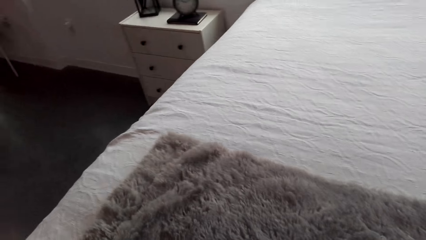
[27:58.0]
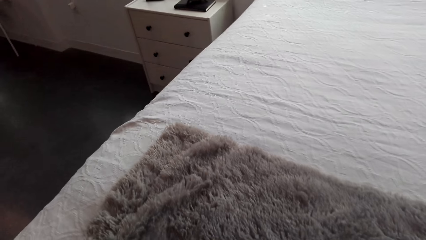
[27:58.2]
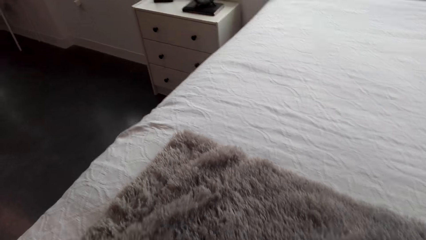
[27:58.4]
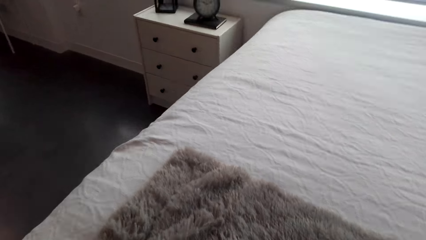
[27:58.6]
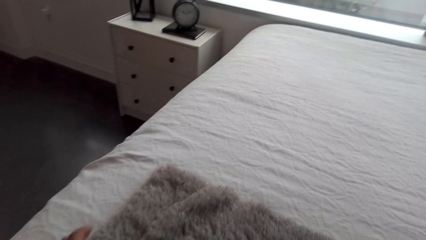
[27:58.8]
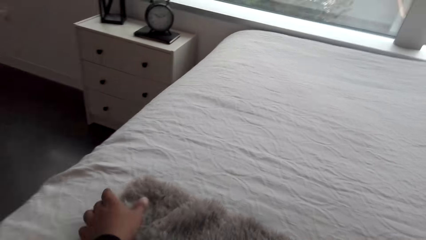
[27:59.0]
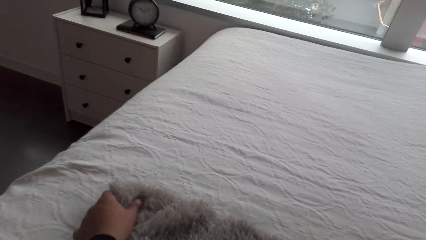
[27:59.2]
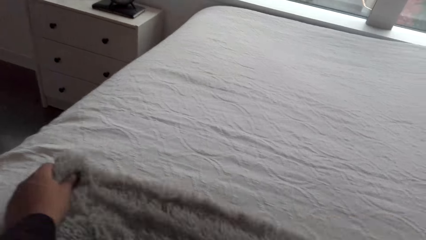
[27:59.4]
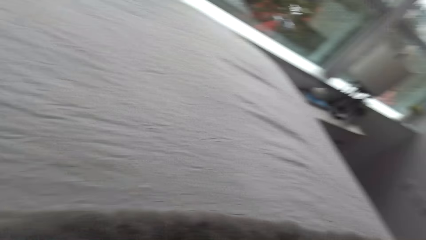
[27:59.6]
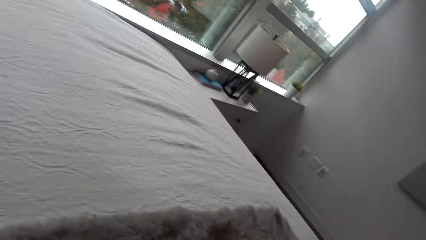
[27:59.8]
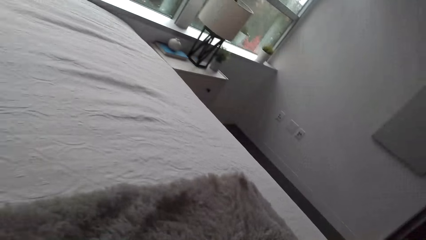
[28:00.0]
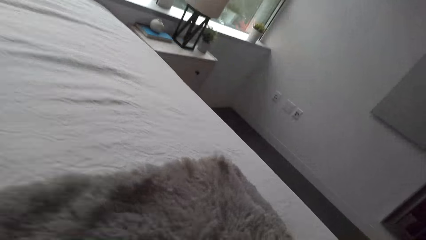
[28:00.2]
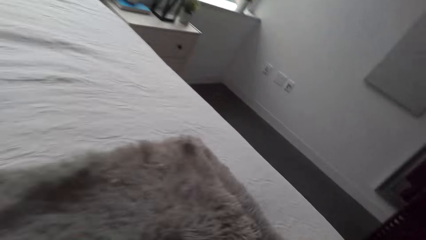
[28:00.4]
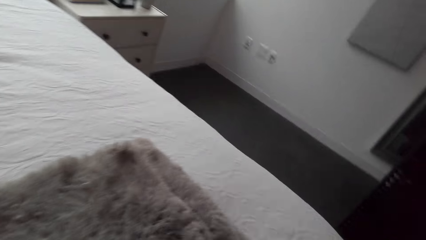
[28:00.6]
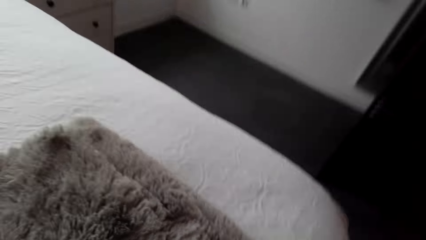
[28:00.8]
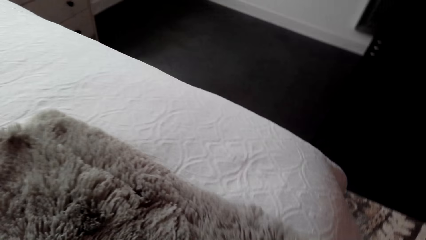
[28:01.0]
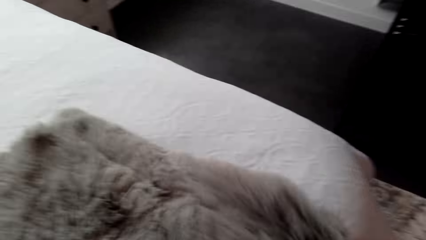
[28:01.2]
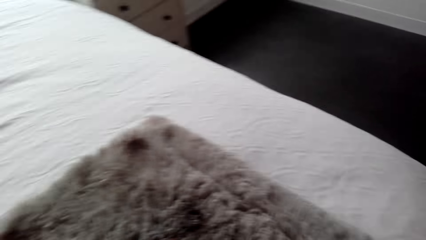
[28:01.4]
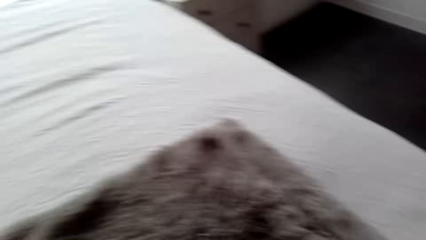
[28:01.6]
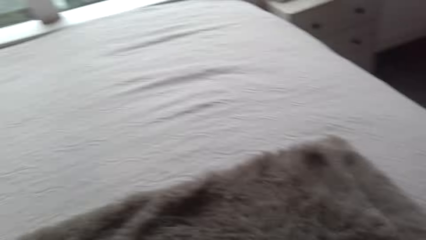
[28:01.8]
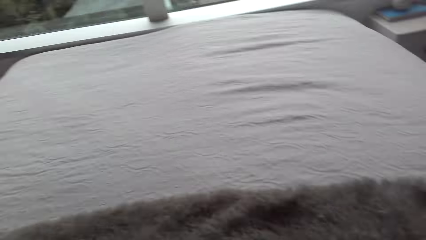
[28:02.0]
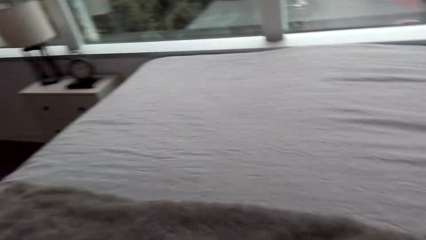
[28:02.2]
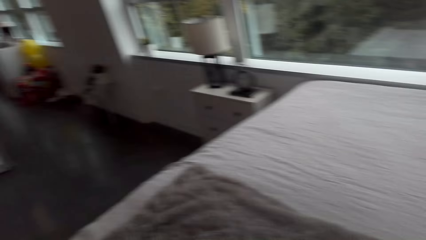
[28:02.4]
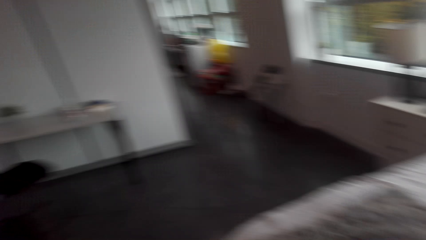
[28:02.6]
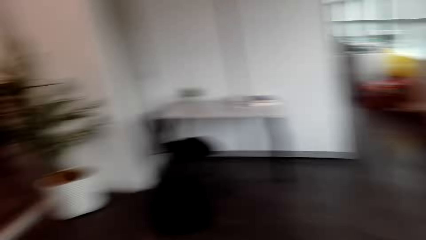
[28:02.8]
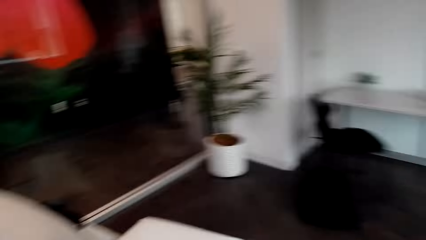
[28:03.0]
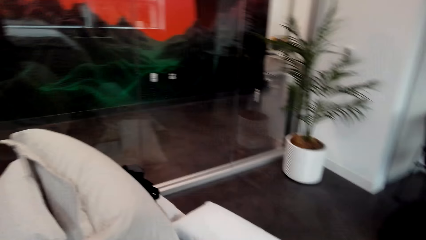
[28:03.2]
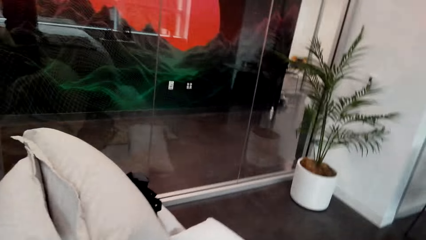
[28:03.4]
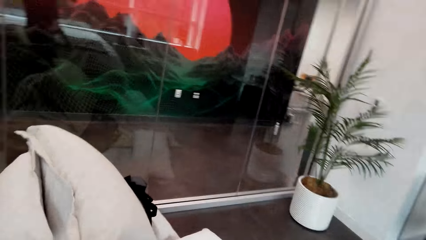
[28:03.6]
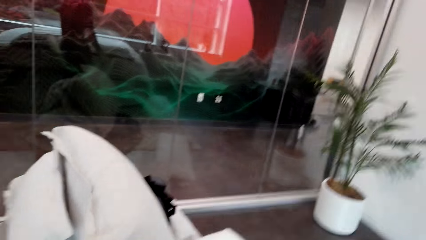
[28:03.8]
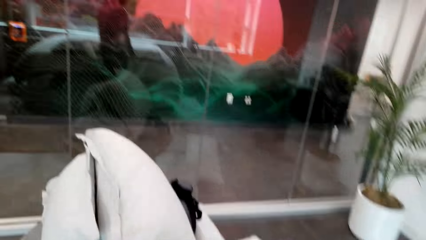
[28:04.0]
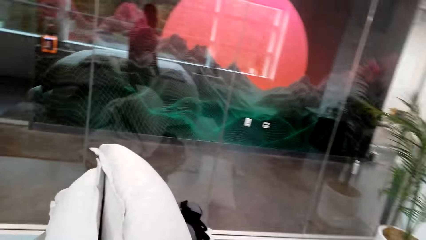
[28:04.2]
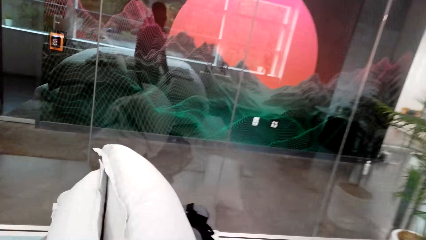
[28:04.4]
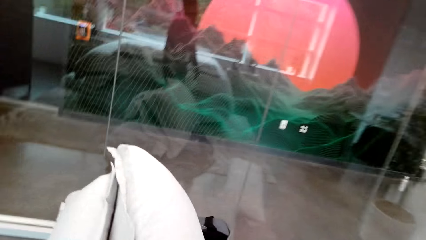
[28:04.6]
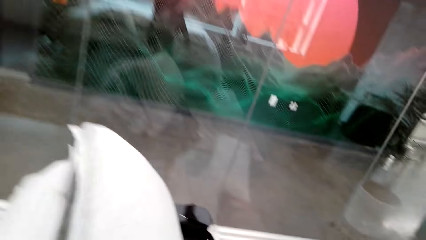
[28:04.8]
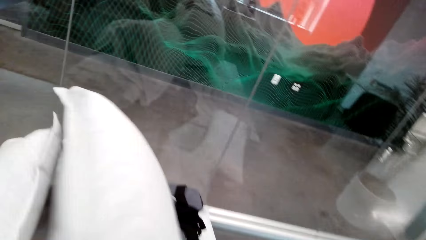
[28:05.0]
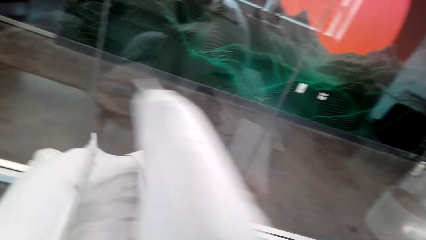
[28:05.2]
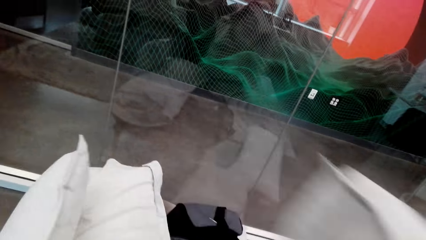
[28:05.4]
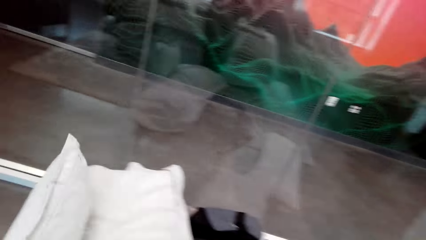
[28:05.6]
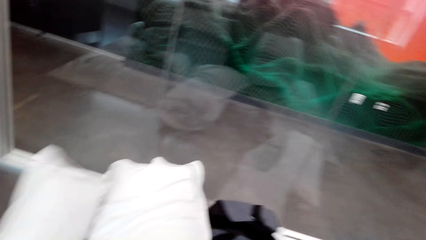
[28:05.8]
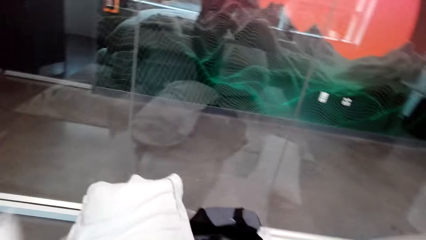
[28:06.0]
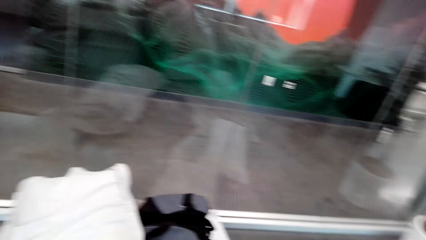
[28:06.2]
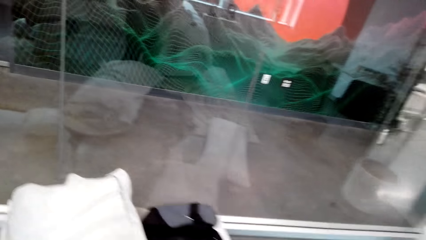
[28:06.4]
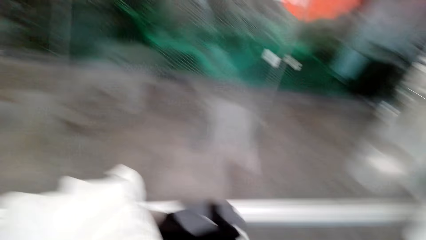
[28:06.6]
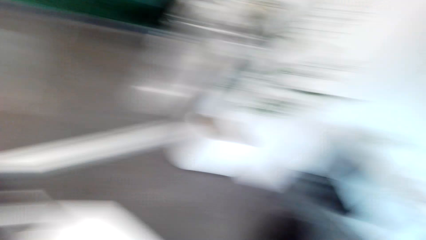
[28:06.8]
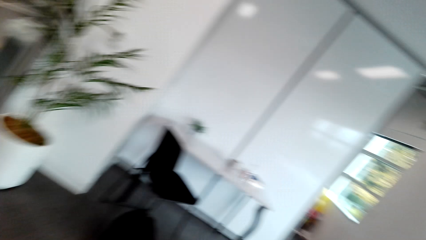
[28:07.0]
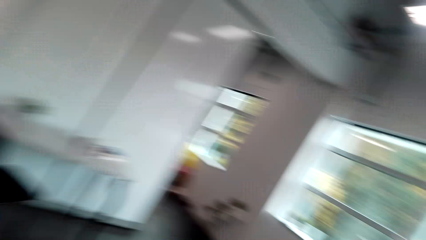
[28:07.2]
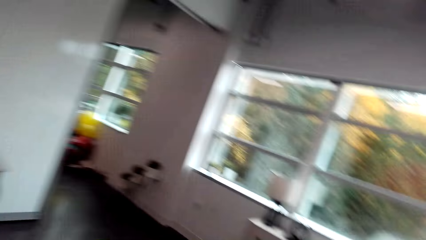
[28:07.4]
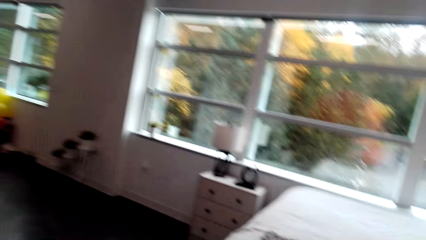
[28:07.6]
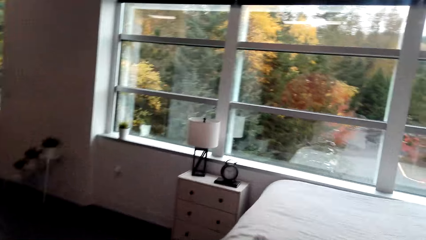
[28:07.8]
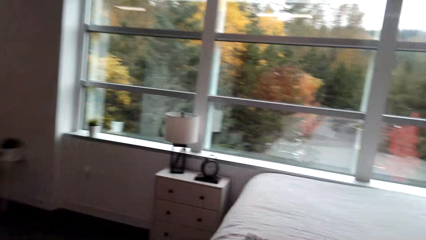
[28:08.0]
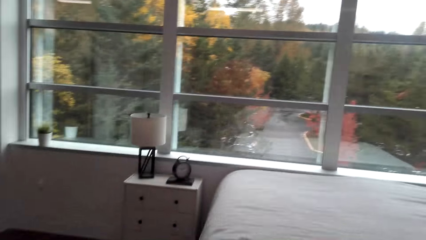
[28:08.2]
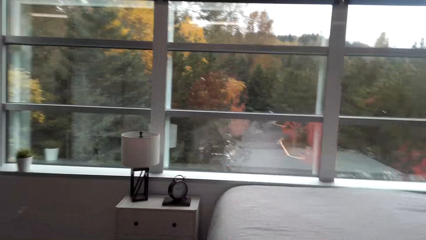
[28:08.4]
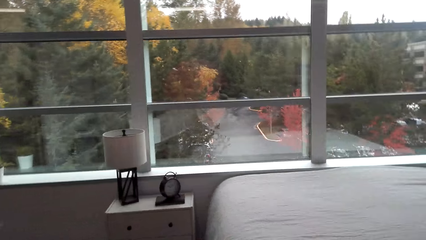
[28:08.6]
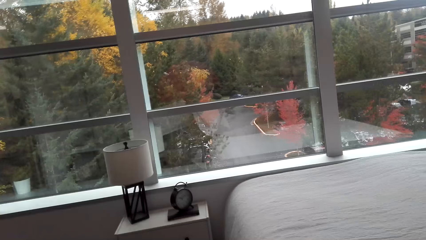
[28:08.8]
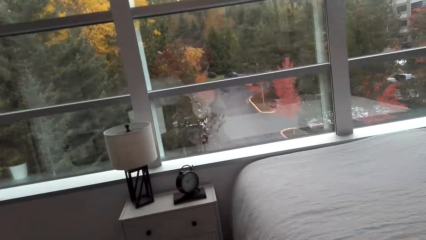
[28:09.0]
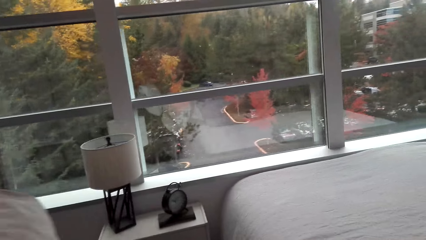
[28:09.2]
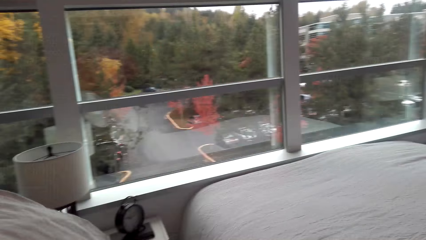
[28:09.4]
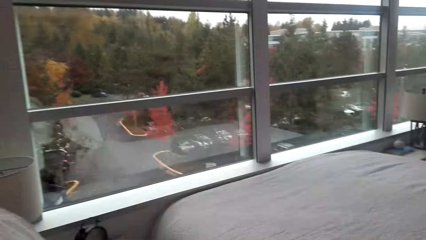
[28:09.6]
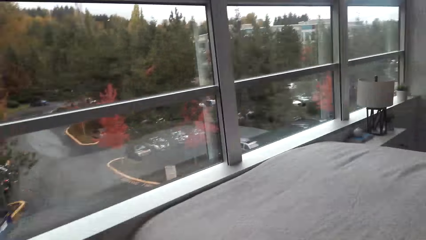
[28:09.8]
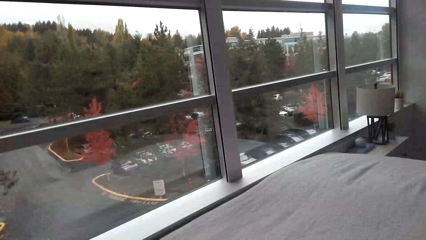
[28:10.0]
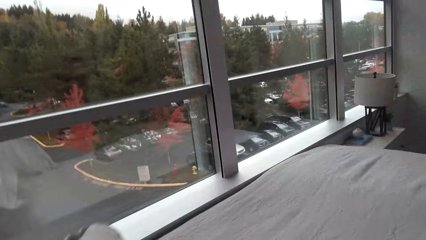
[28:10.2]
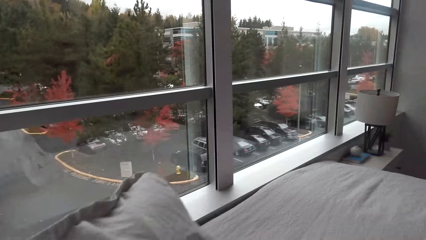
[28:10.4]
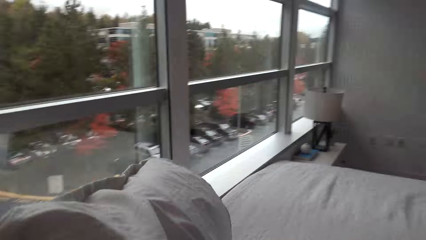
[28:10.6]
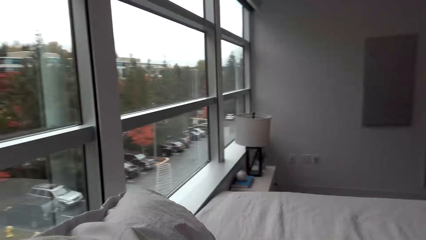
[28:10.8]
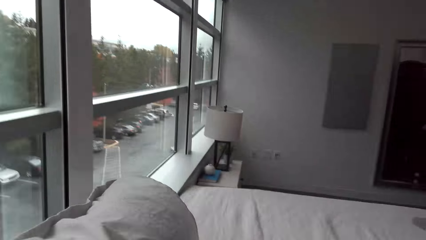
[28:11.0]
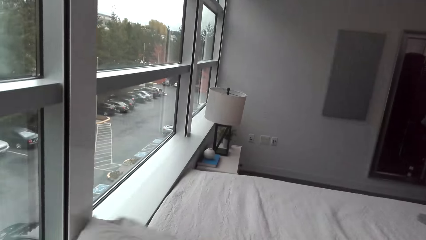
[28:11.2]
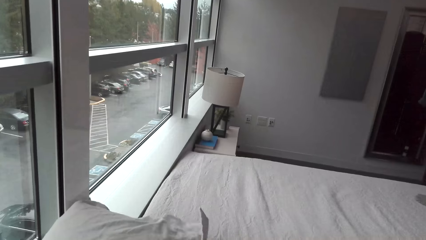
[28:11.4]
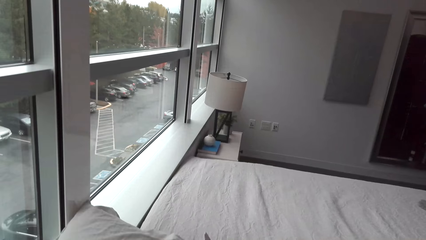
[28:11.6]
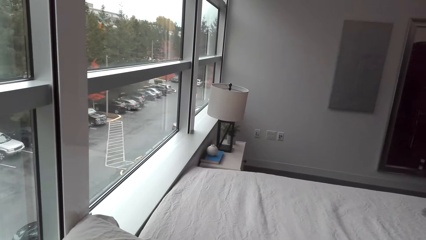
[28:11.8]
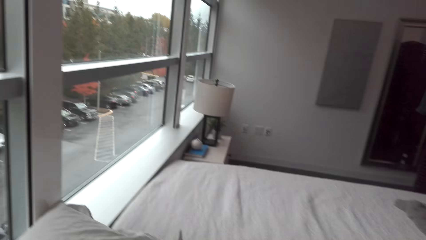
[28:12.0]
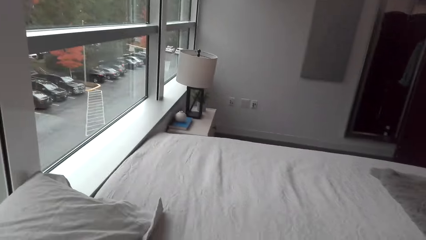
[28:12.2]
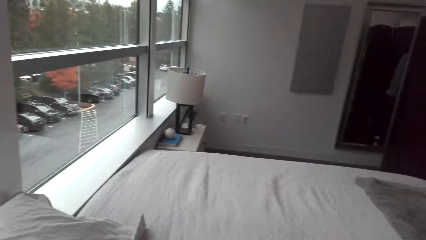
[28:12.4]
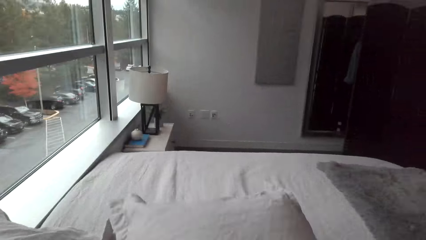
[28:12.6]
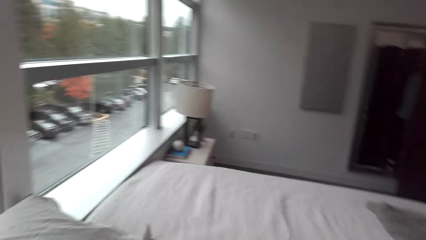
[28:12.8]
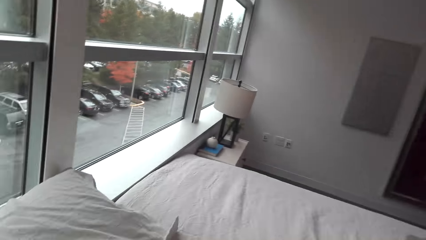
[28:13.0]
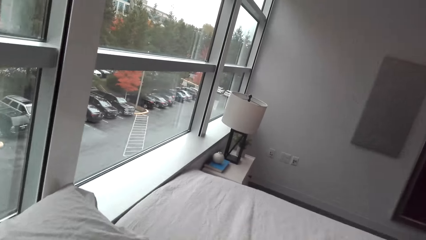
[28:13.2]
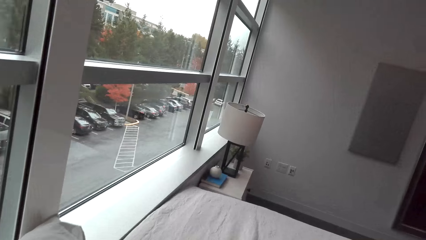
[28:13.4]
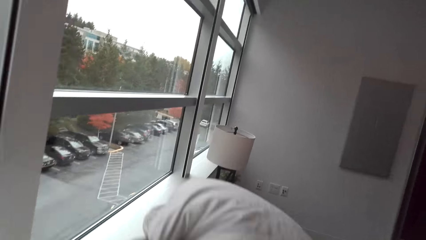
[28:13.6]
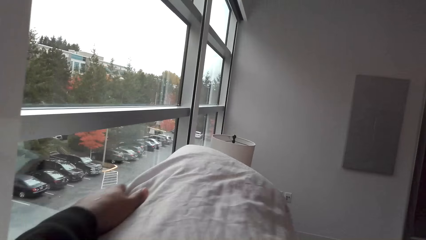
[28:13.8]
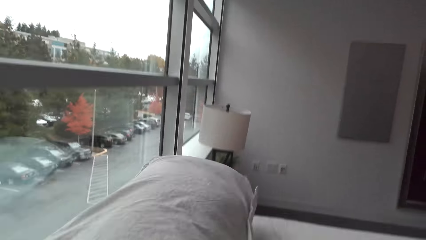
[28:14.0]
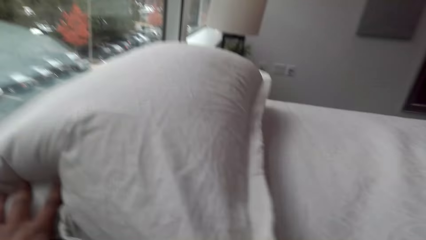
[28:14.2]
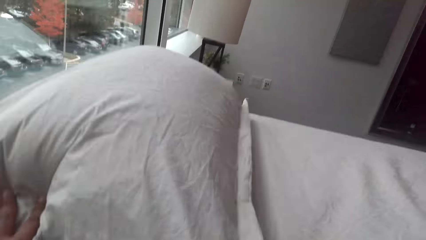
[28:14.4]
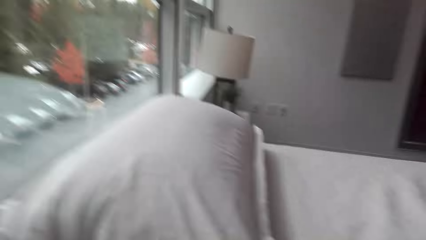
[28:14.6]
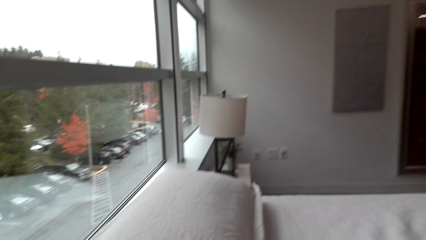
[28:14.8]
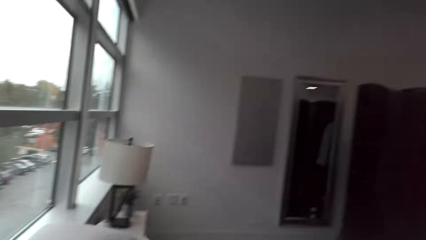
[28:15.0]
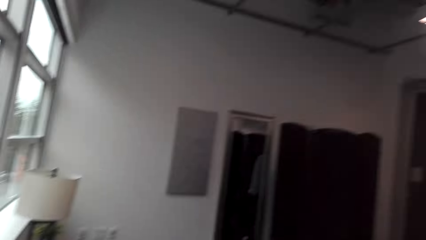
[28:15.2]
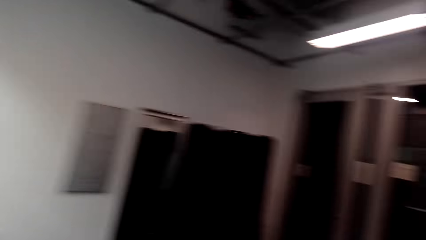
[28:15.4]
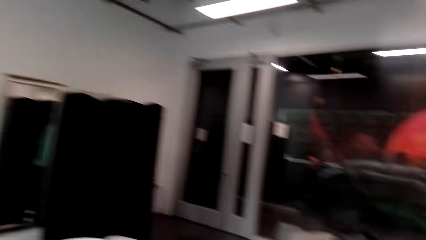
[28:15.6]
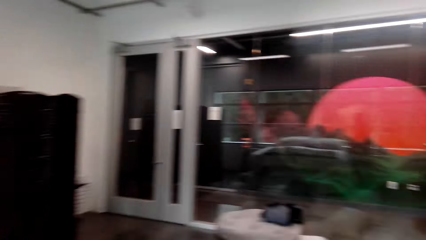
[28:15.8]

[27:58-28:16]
The camera wearer moves around. They pick the pillows. They move around. They put the pillow on the bed. They put the pillows on the bed.
